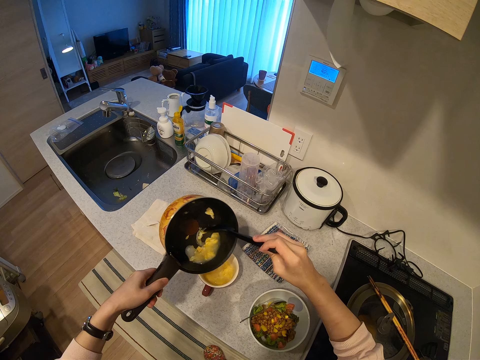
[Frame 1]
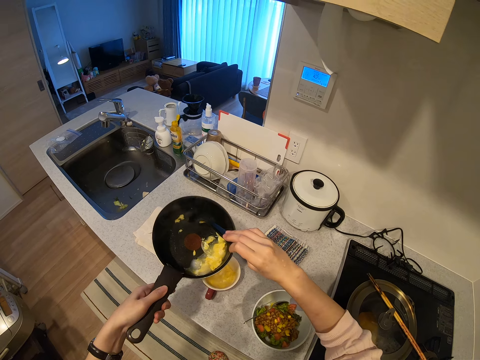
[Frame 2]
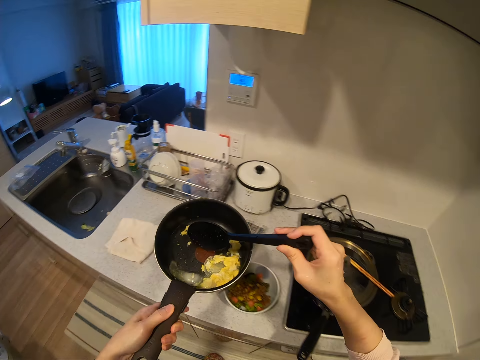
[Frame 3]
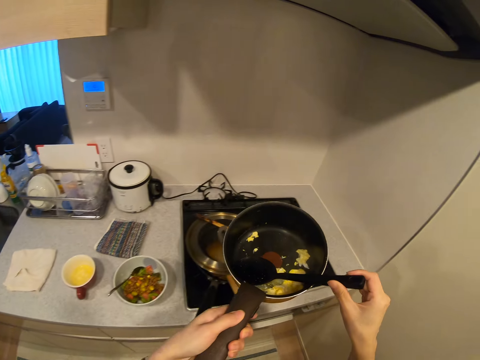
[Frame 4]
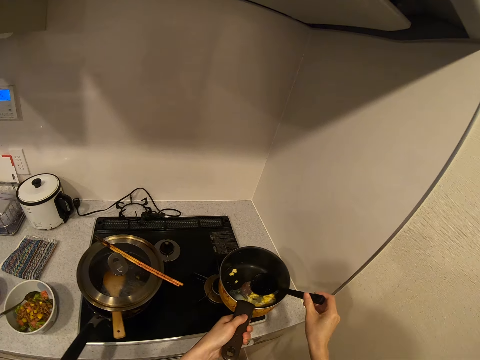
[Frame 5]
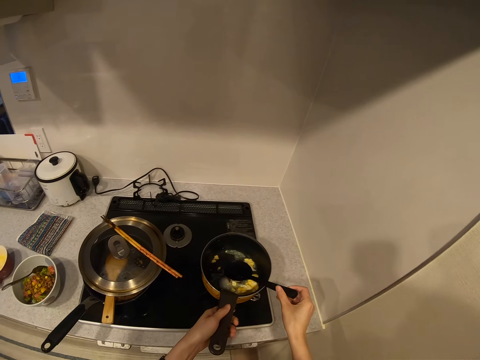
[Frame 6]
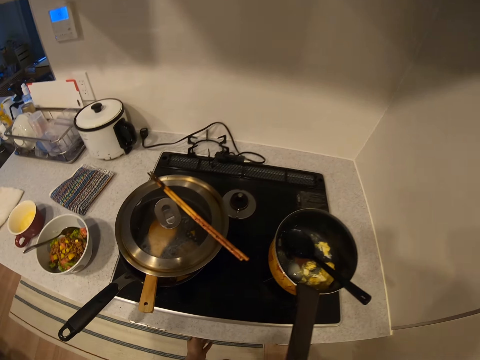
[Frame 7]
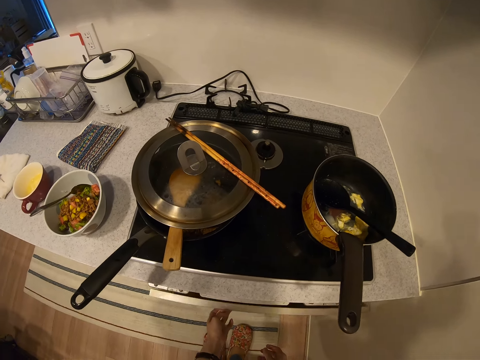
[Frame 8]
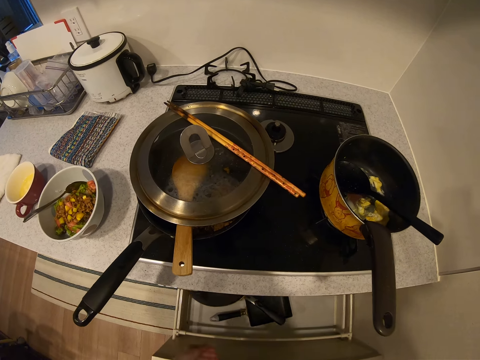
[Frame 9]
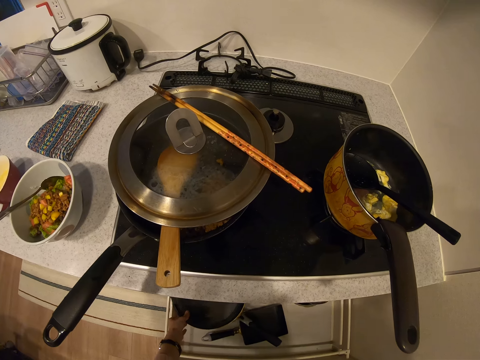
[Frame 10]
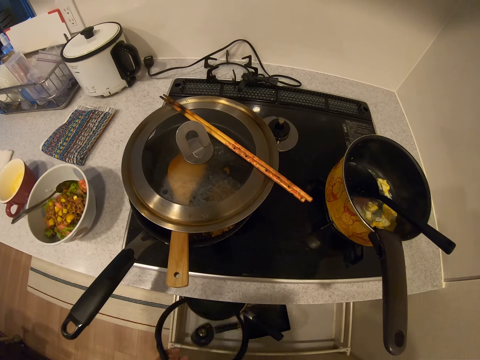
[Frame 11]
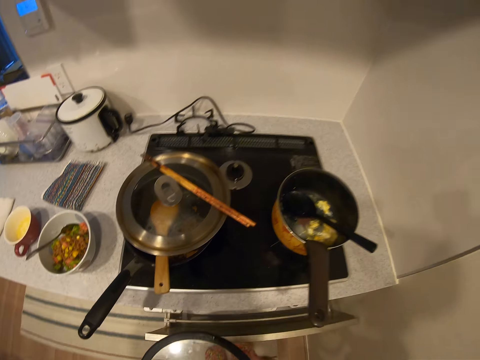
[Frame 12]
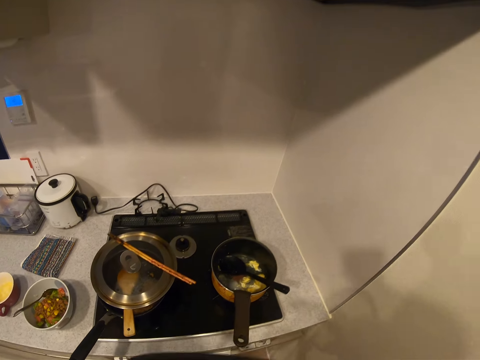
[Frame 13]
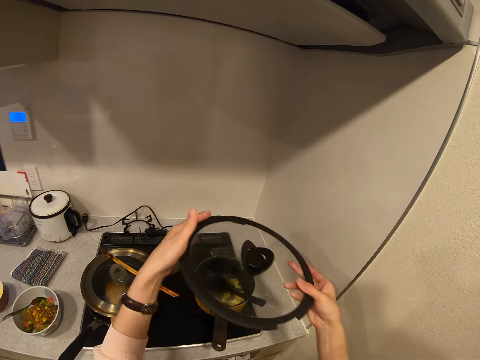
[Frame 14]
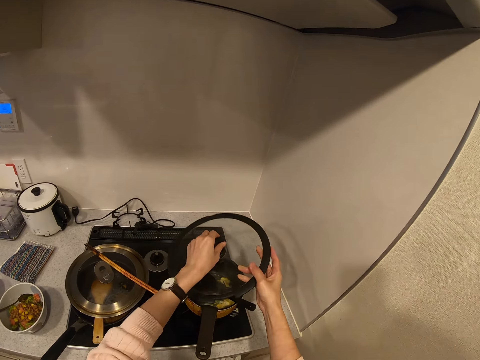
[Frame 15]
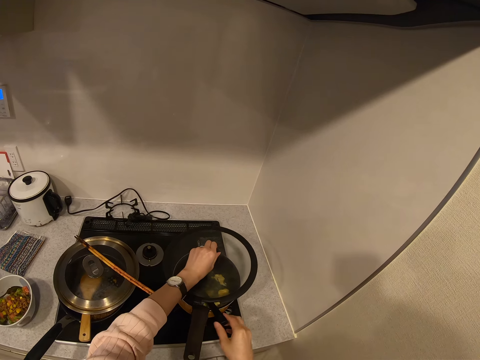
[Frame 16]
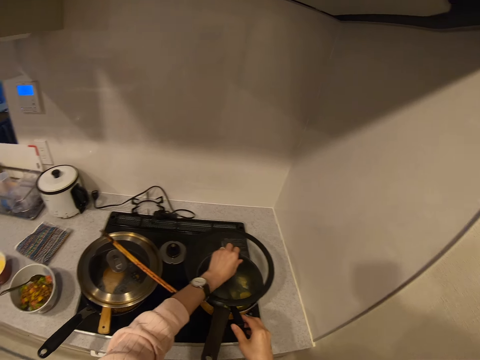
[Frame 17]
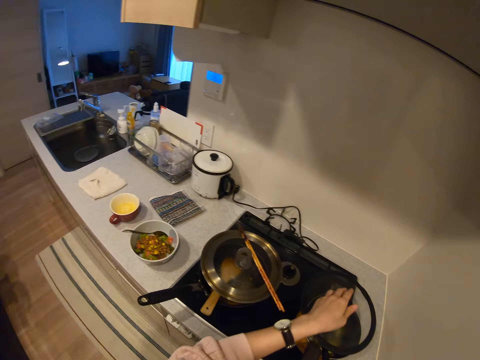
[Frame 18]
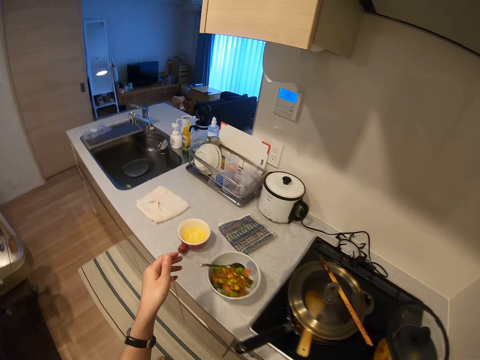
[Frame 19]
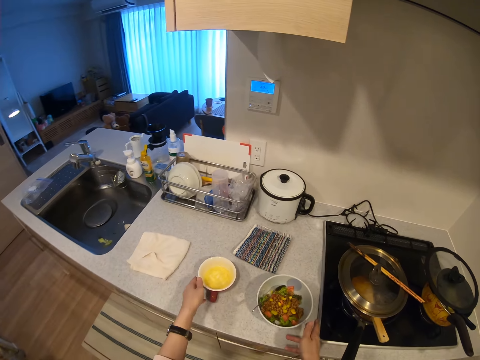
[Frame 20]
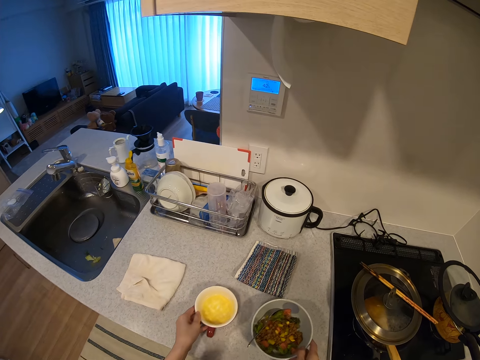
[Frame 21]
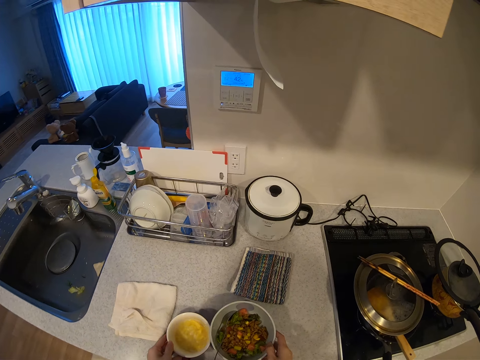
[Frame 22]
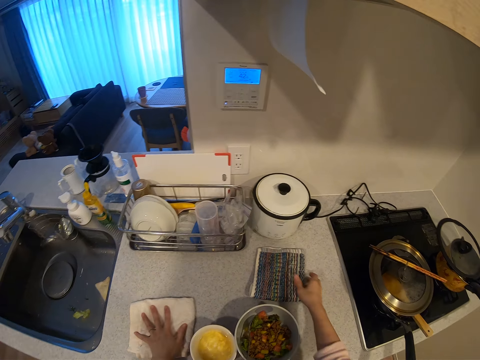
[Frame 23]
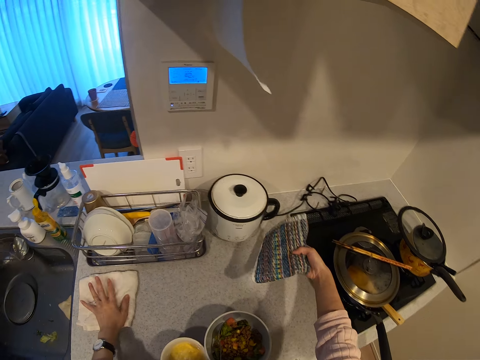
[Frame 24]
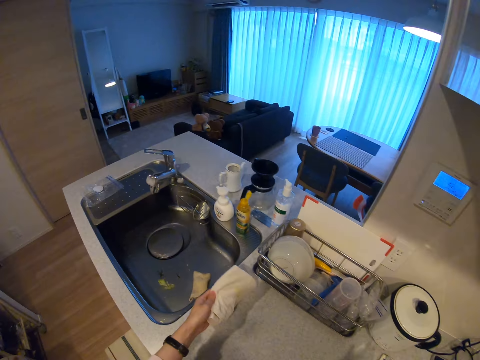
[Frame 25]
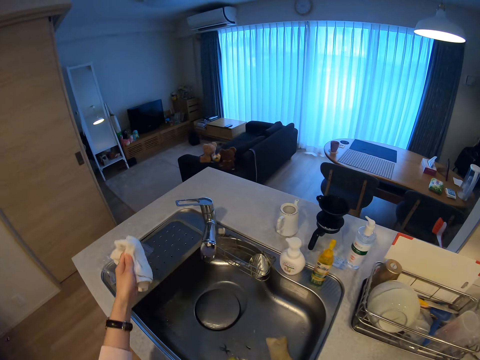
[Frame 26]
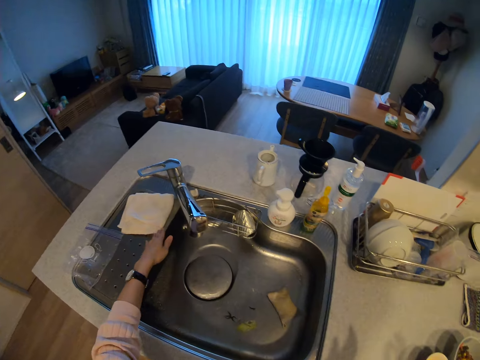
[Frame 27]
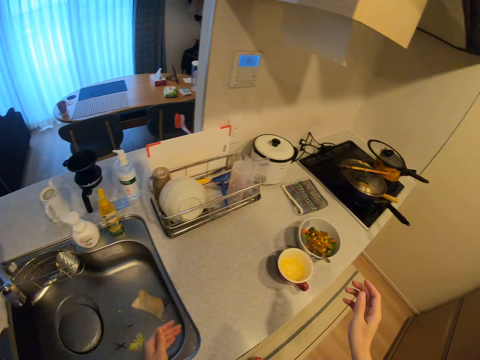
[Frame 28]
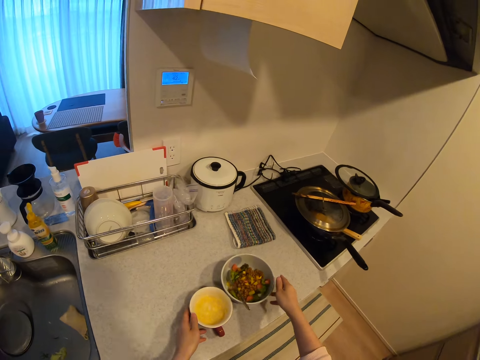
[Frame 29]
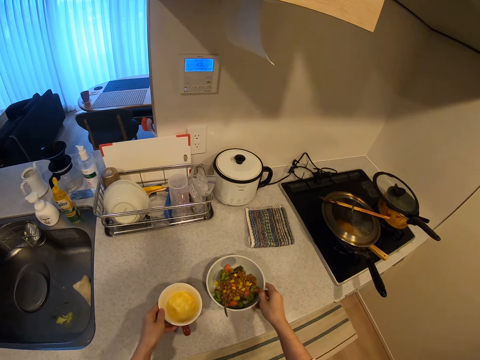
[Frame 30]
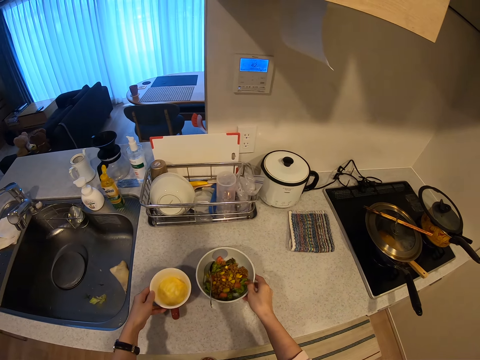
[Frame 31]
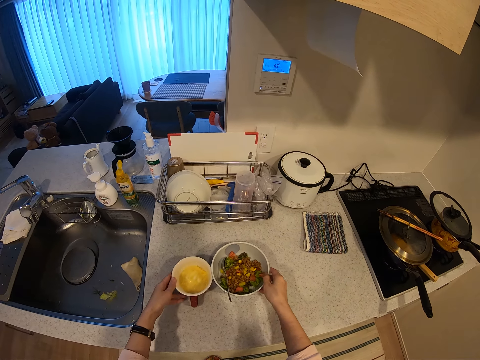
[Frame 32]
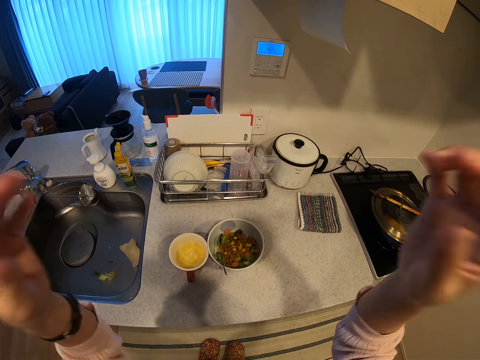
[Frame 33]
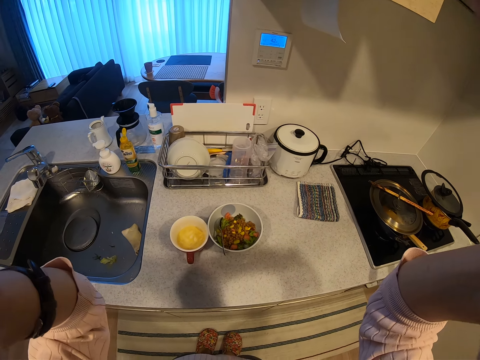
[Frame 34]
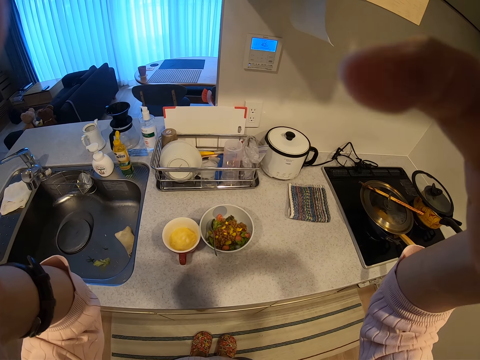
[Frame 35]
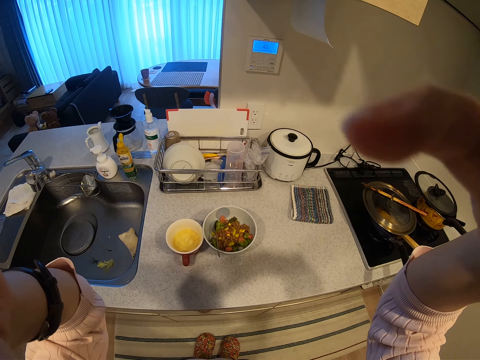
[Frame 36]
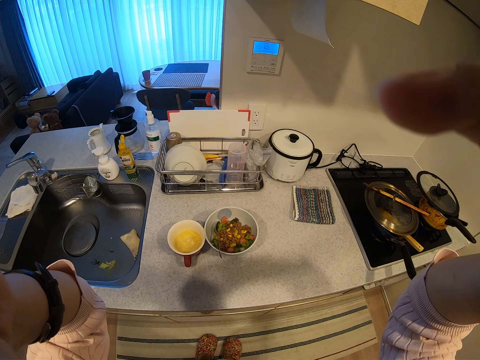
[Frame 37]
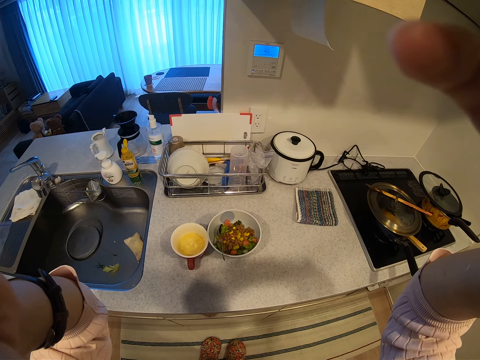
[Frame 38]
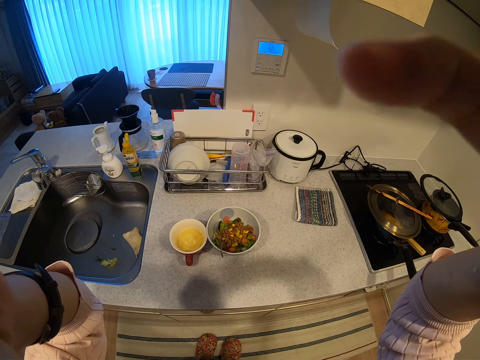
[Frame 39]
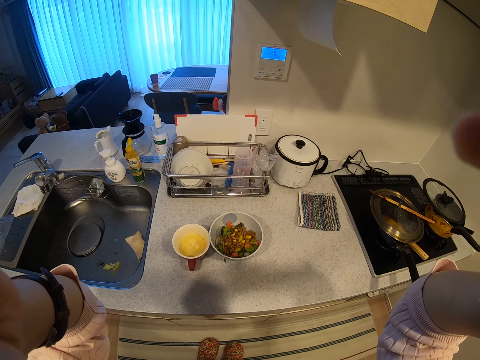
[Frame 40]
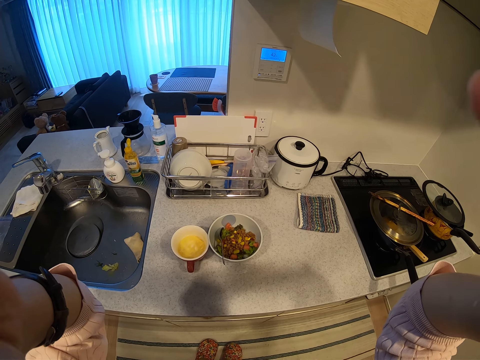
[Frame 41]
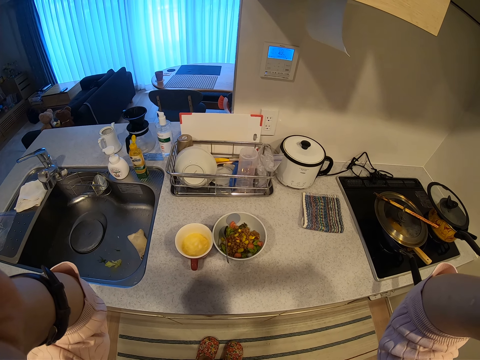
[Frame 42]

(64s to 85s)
The camera wearer checks the juice with the spoon. She drops the cooking pot on the range cooker, opens the drawer below the range cooker, and takes another pot cover from the drawer. She closes the drawer. She covers the cooking pot. She adjusts the spoon in the pot. She adjusts the cup on the kitchen slab. She adjusts a bowl of fruits on the kitchen slab. She pushes the plate aside. She adjusts the napkins on the kitchen slab. She picks up the cloths. She moves the white napkin to the sink slab. She stretches her hands toward the cup and bowl of fruits. She pushes the plate aside. She fixes the camera.
